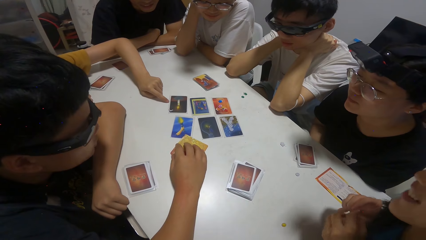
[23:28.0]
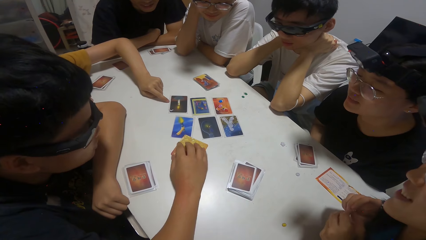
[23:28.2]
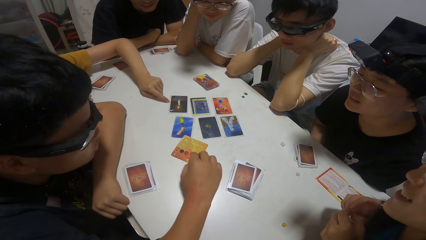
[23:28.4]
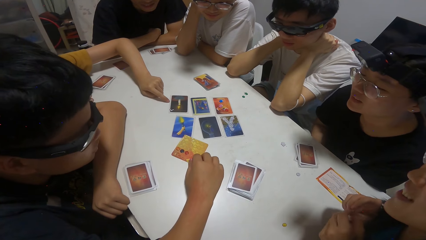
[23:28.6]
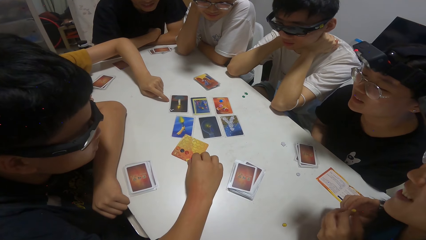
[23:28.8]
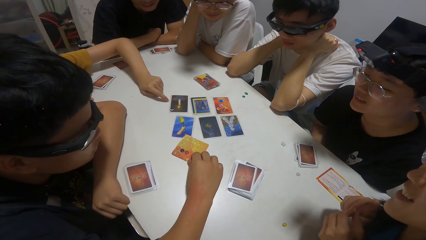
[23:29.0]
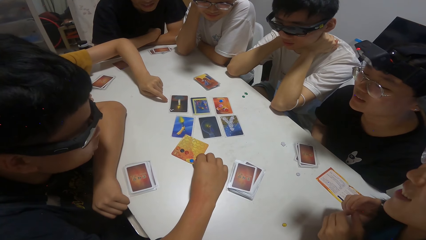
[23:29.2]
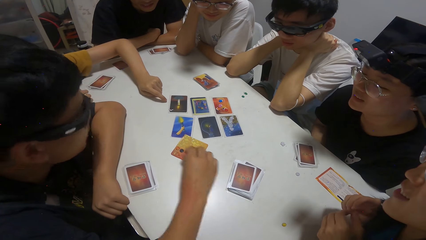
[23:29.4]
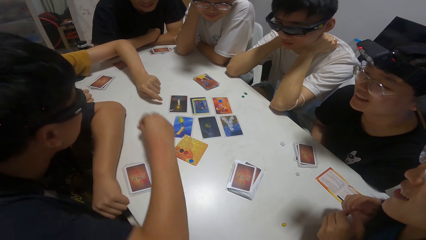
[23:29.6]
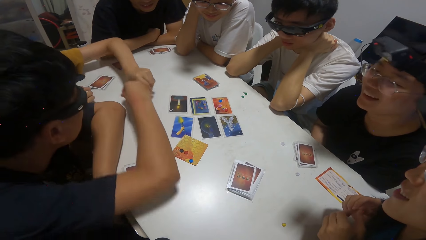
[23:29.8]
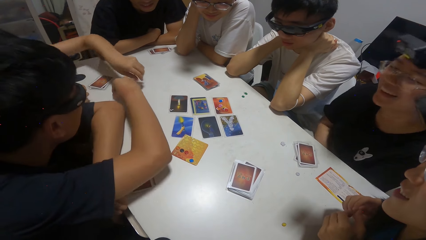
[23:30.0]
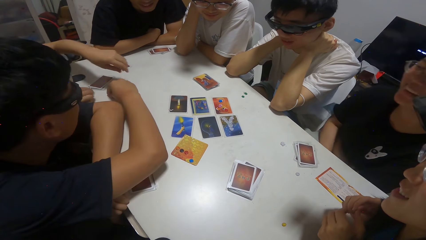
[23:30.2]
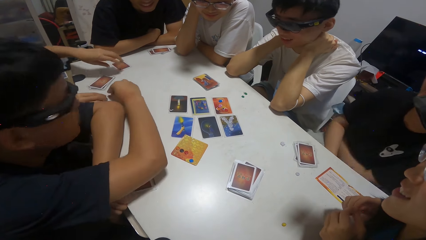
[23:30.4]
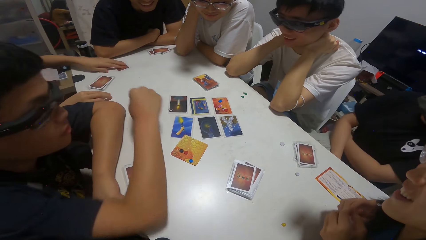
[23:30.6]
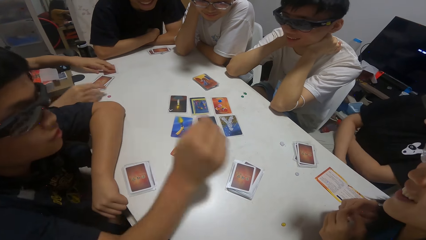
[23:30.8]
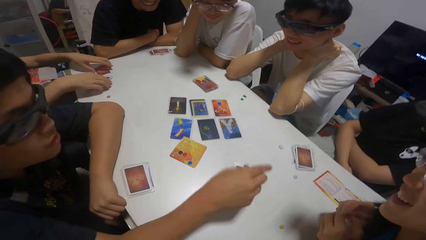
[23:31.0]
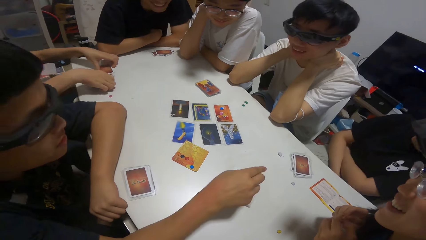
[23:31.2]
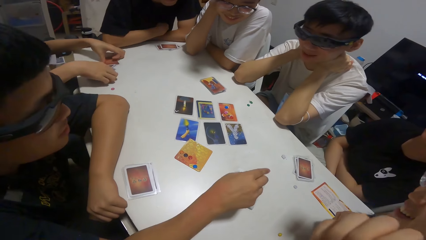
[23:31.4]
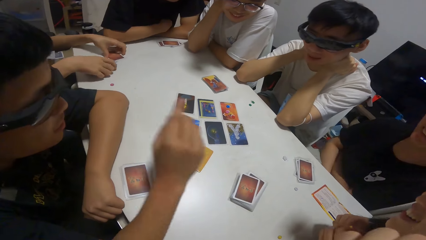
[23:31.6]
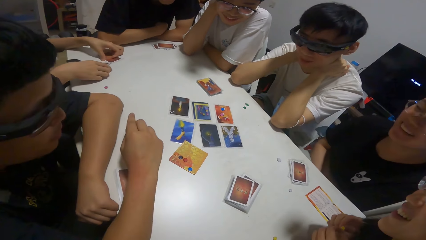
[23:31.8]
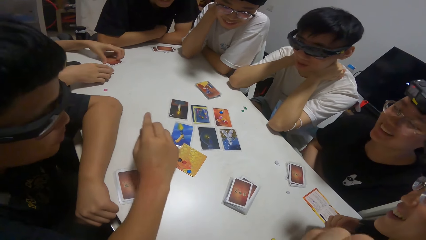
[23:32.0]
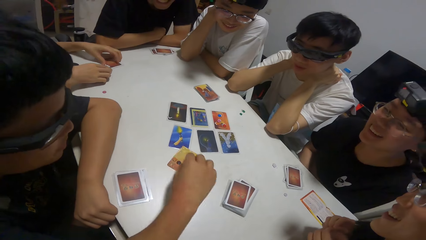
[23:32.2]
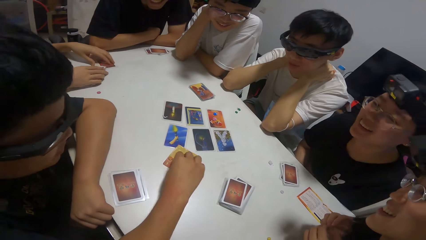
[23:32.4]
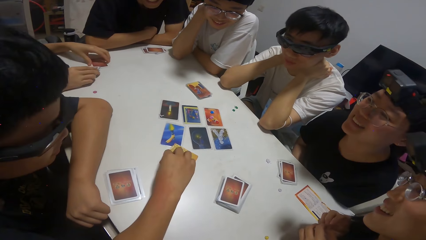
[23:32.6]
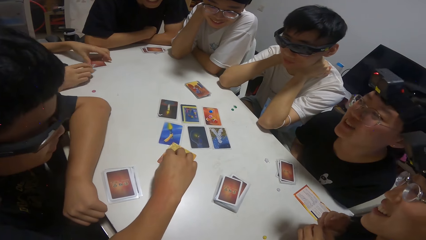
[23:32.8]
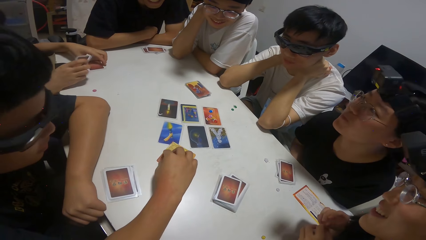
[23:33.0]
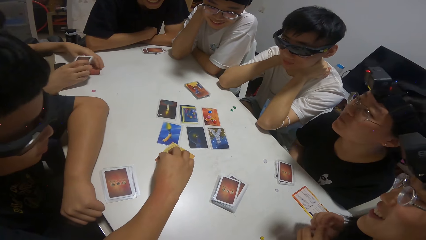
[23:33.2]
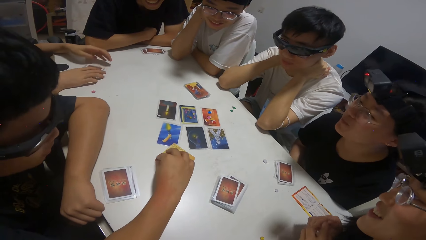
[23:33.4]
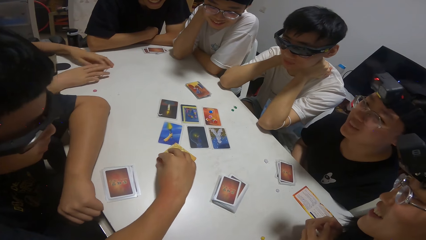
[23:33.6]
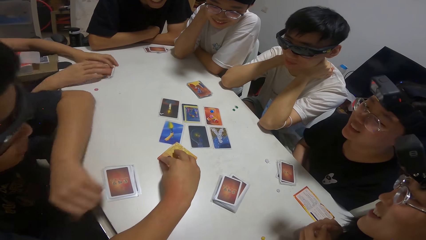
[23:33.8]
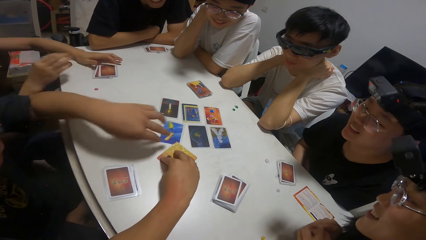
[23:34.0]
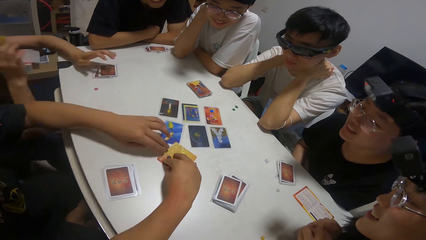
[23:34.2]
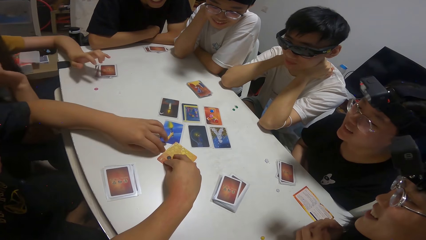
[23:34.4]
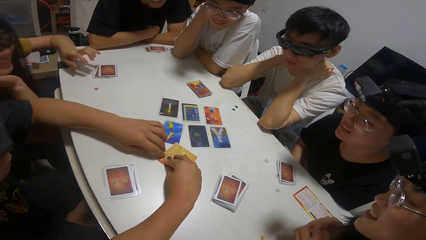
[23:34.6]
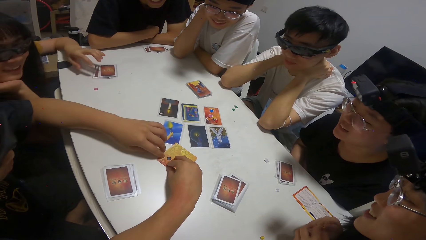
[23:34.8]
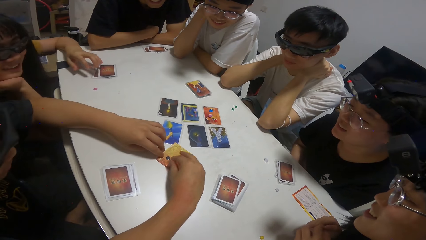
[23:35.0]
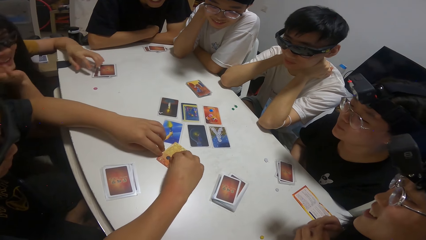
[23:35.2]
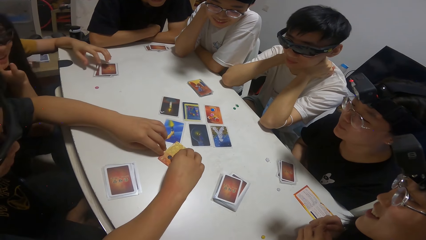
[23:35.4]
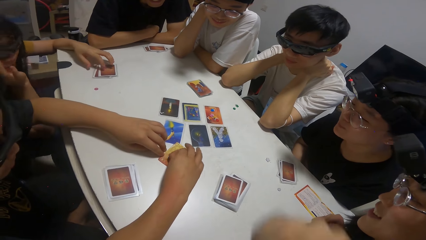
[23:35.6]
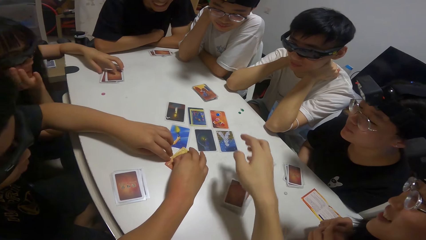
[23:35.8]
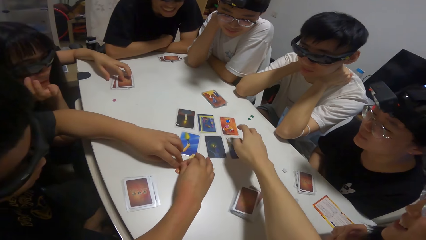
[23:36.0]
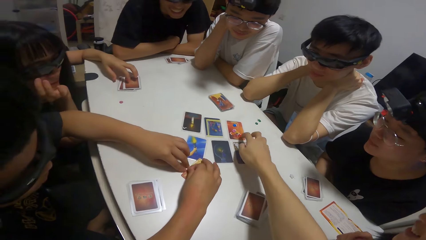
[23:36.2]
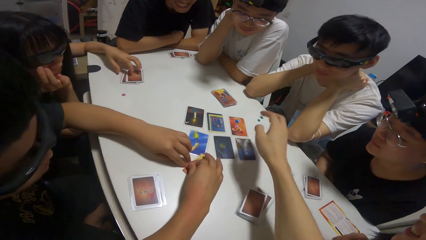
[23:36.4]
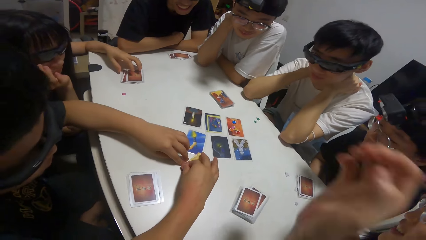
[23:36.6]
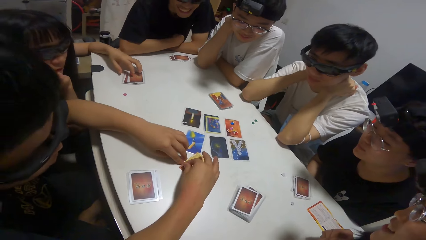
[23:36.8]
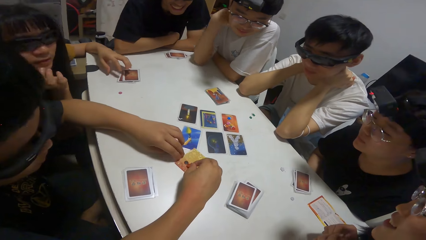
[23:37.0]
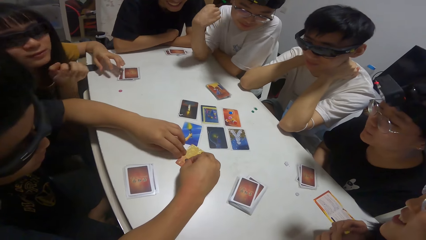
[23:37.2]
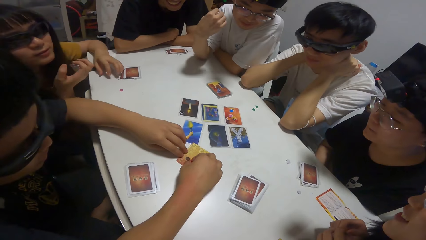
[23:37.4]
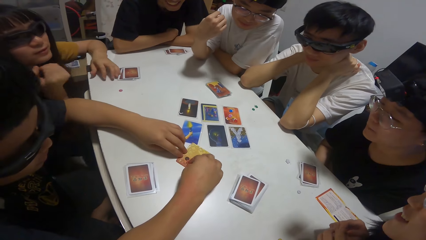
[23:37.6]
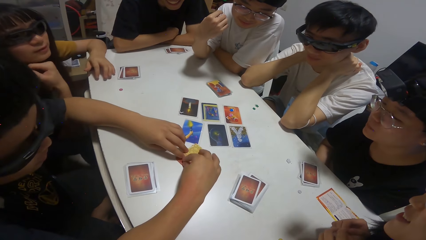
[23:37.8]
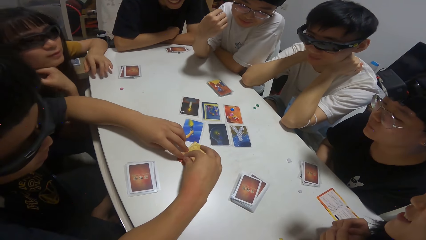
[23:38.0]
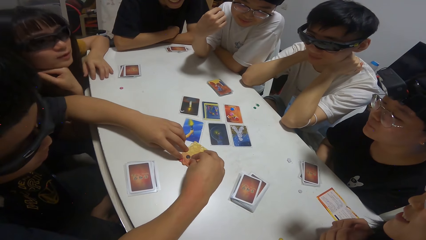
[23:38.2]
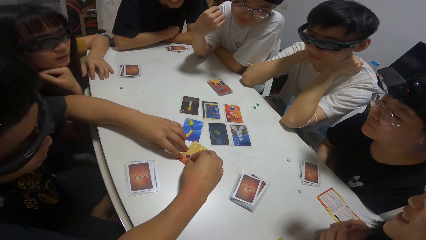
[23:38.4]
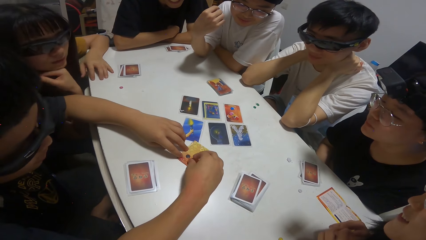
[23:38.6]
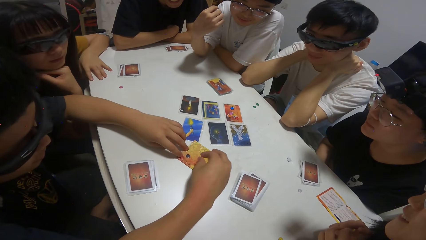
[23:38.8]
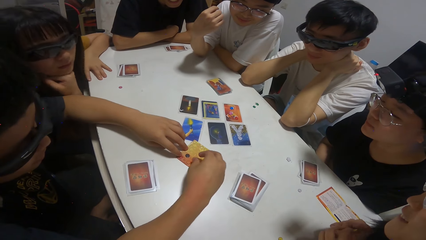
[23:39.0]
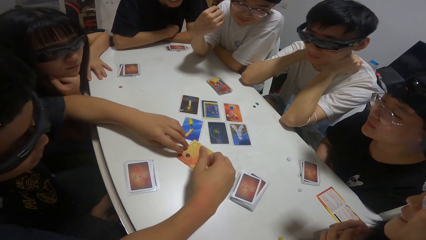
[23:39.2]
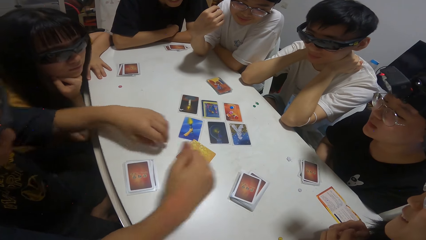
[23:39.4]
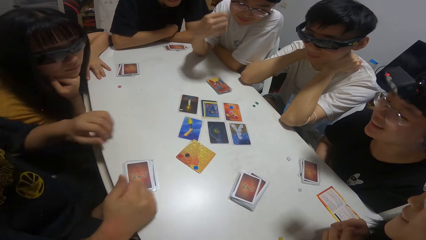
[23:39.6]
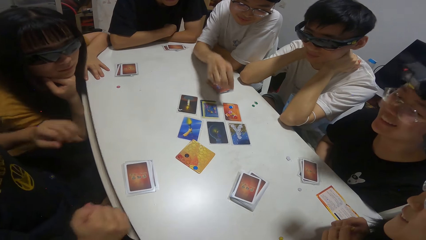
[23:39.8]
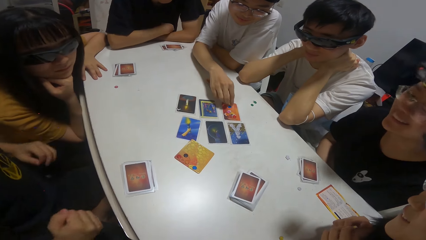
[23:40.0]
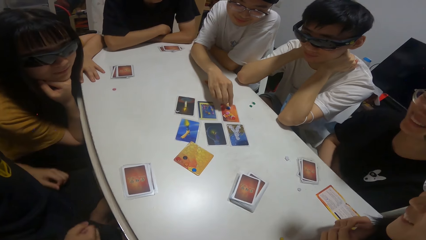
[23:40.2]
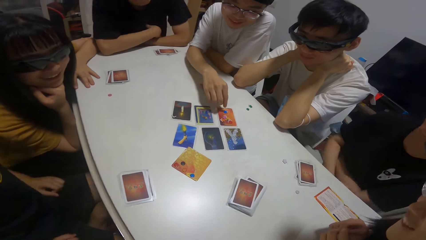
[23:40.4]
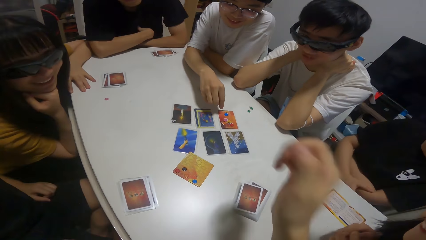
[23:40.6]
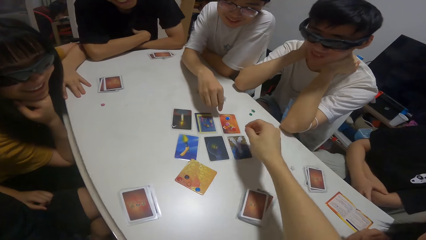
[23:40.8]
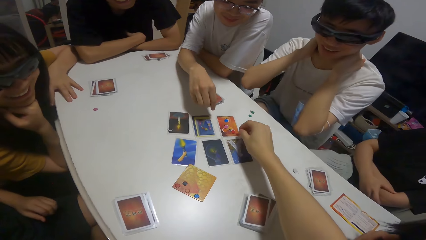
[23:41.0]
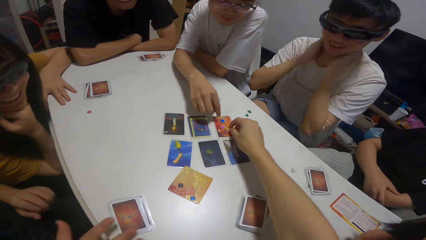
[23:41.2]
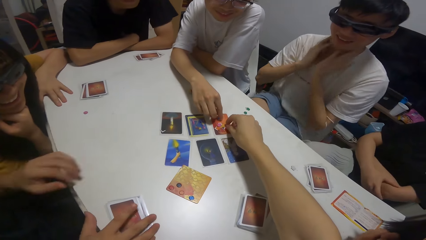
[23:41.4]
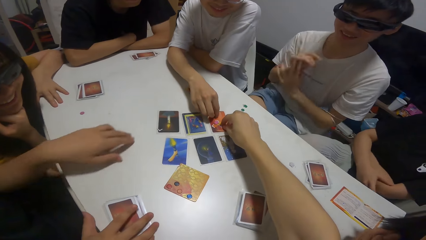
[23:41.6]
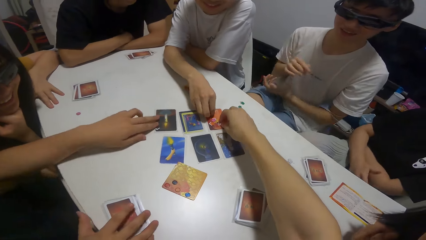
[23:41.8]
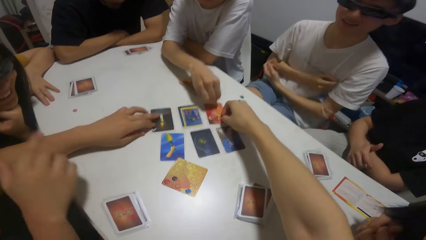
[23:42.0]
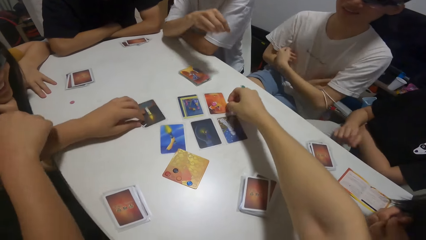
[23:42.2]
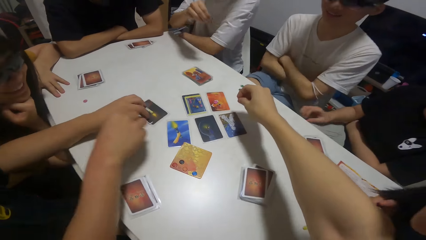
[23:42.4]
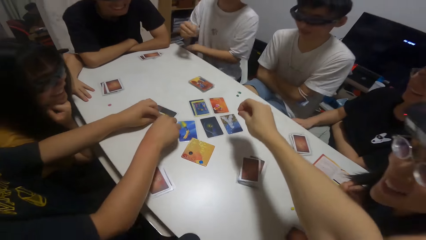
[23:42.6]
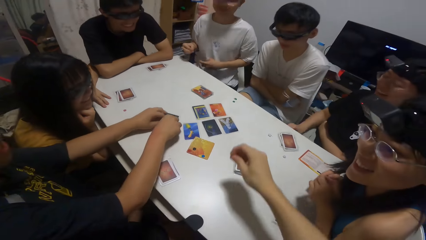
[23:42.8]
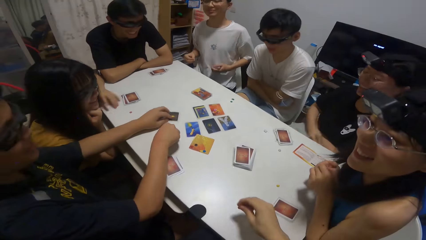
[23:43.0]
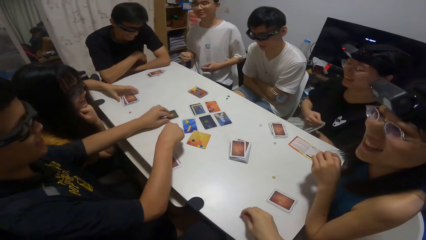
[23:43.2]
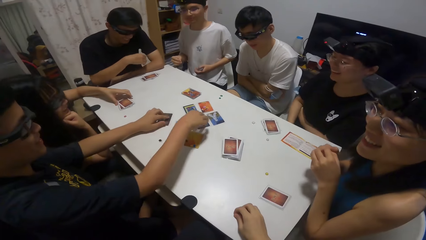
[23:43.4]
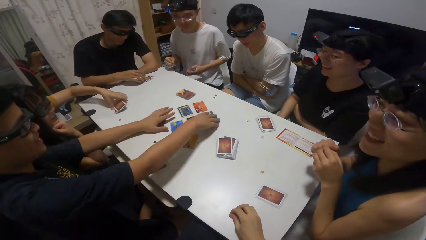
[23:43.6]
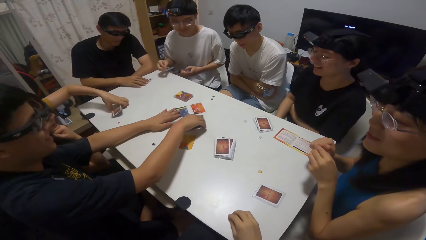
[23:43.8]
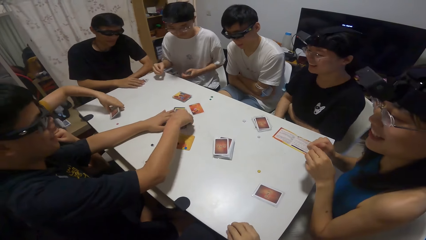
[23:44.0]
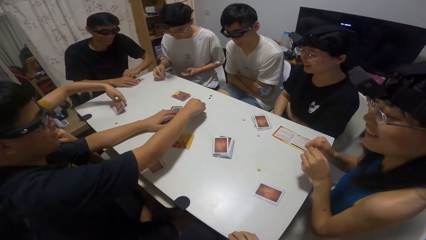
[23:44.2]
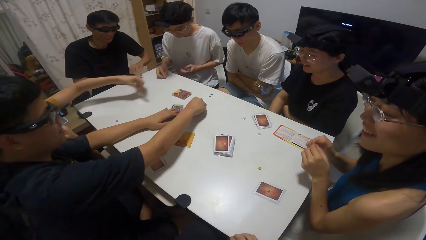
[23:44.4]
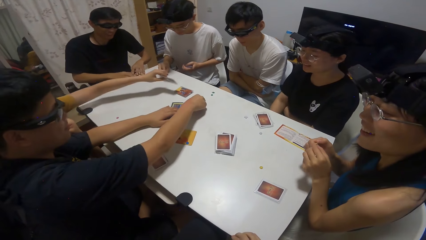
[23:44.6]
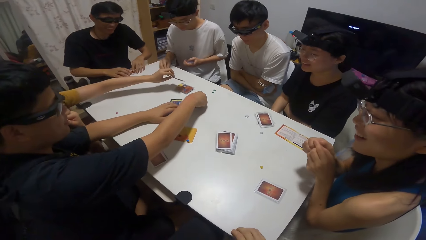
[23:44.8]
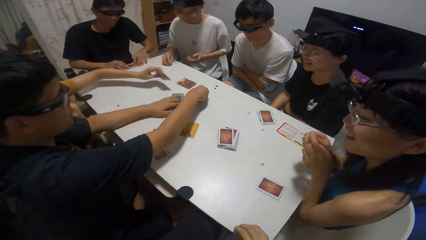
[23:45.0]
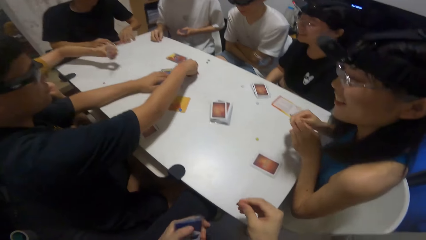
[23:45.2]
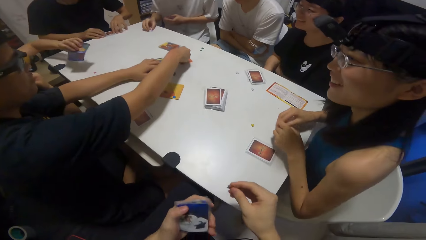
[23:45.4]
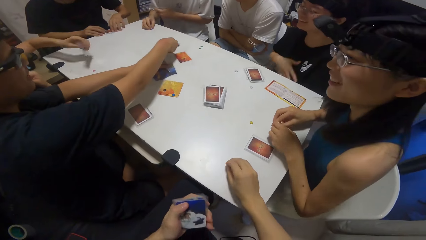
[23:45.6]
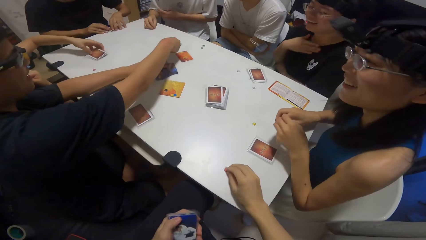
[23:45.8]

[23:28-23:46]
A girl points towards a card on the table. A man holds the chip and places the chip on the table. A boy drops a sticker on the table. A woman collects playing cards. The man holds a poker chip and holds a playing card. The camera wearer points towards a card on the table. She touches the playing card. Another man points at a playing card. Another boy picks up a sticker on the card on the table with his right hand. The camera wearer picks up a sticker or poker chips on the card on the table with her right hand. The first boy packs the cards on the table with both hands. The first man holds a playing card. The girl moves some cards on the table with her left hand. The first man collects playing cards. The woman holds a playing card.
